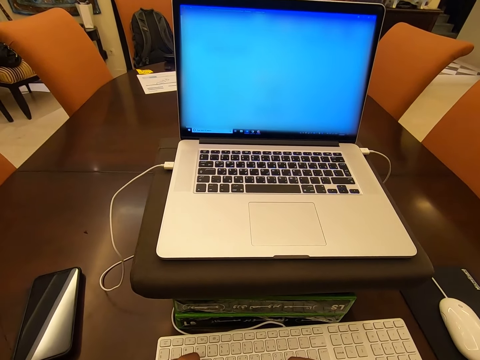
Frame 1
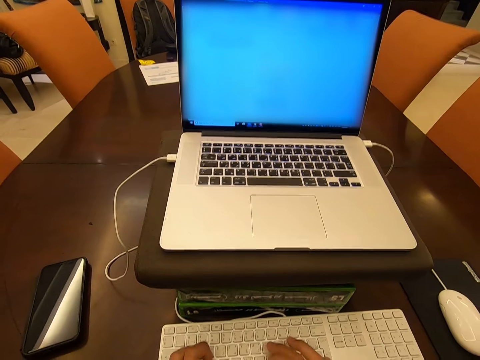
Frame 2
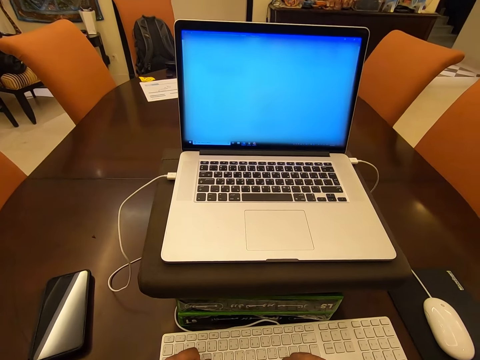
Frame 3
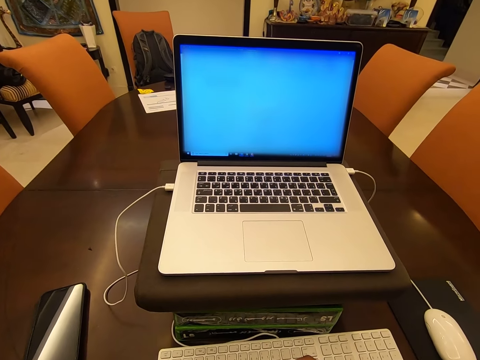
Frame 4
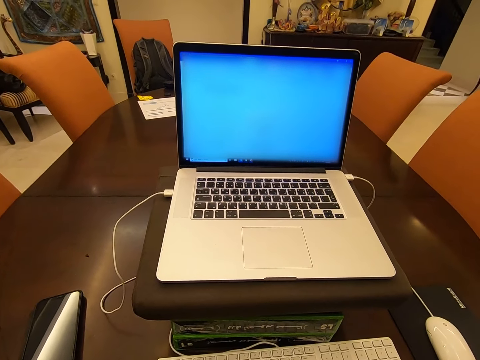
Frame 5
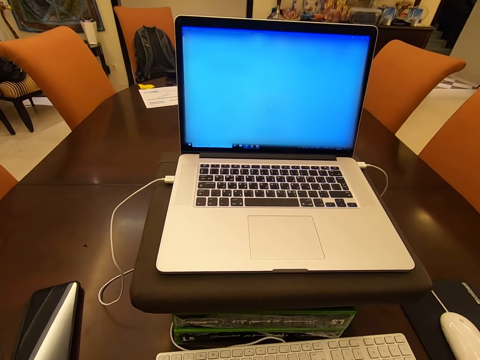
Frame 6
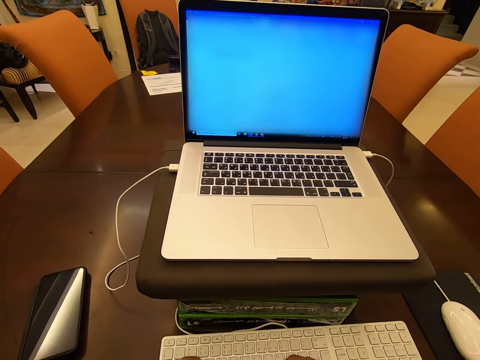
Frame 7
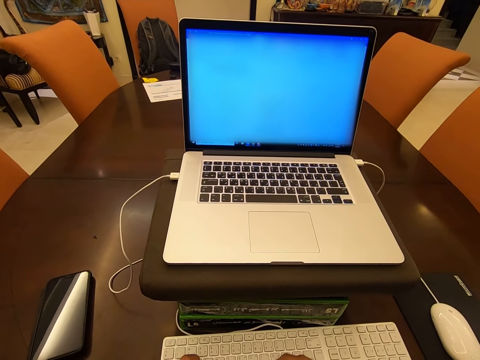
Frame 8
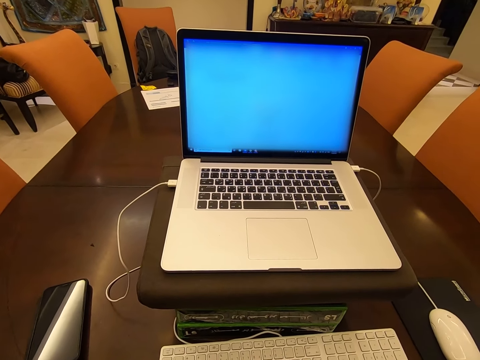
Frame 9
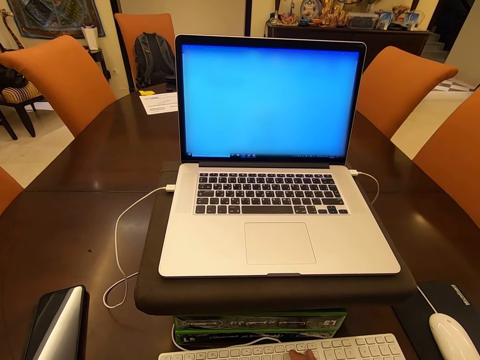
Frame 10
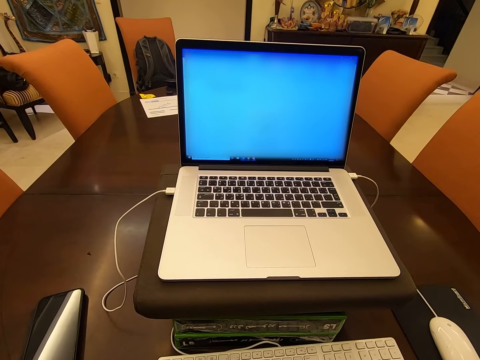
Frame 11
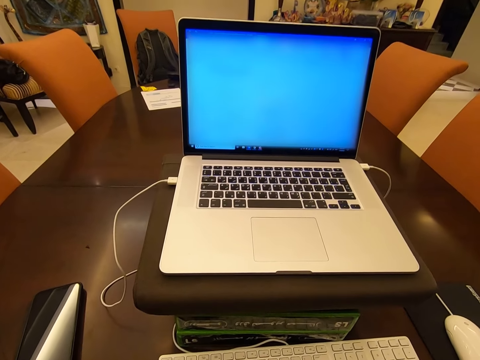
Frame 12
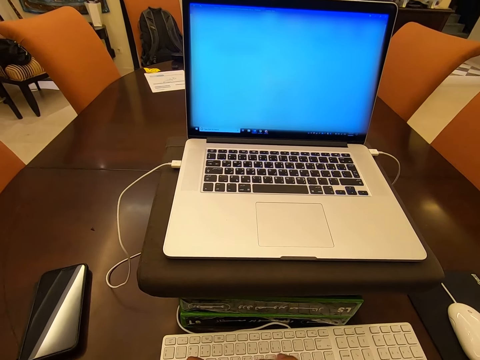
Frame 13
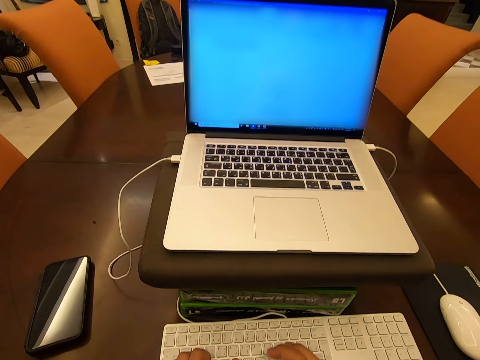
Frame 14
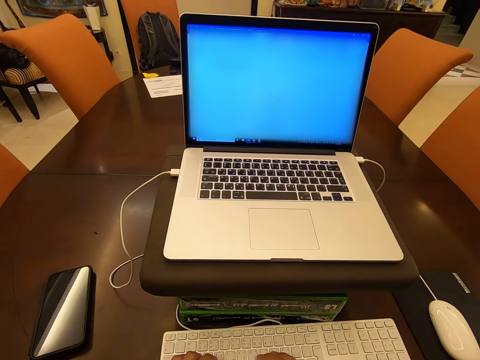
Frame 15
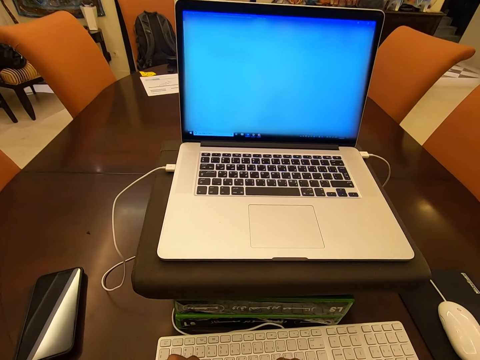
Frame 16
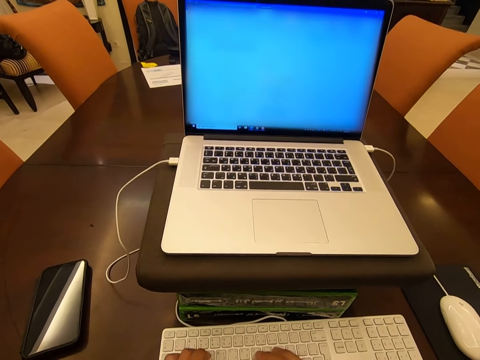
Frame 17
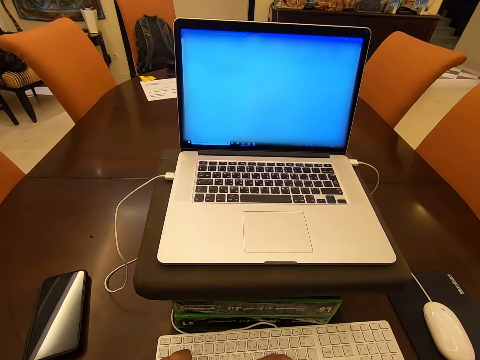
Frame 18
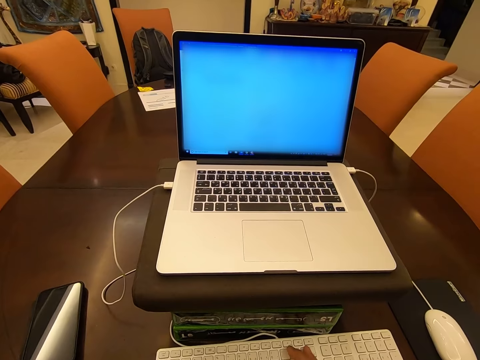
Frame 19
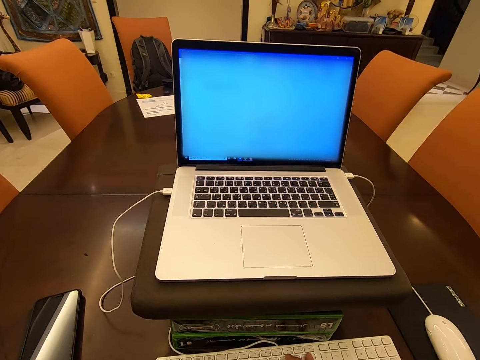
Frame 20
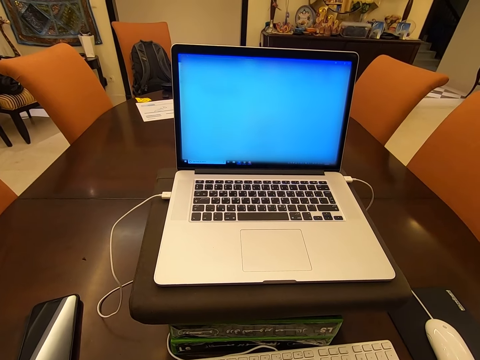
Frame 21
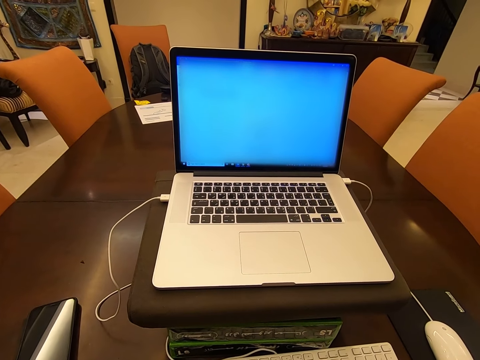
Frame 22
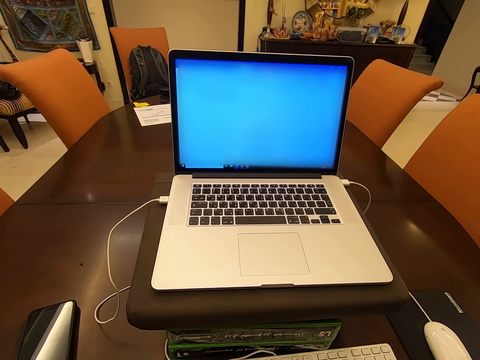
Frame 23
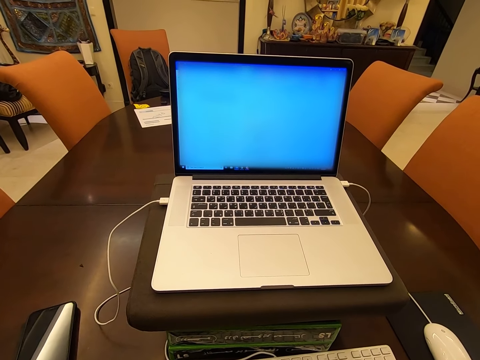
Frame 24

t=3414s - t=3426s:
The camera wearer types on the keyboard repeatedly.

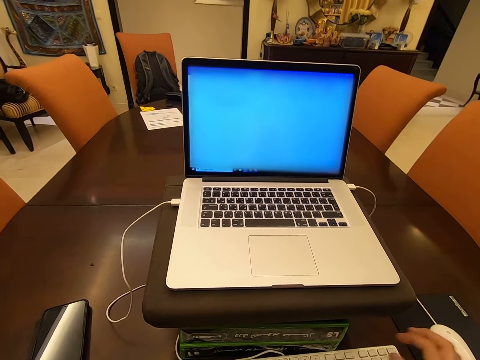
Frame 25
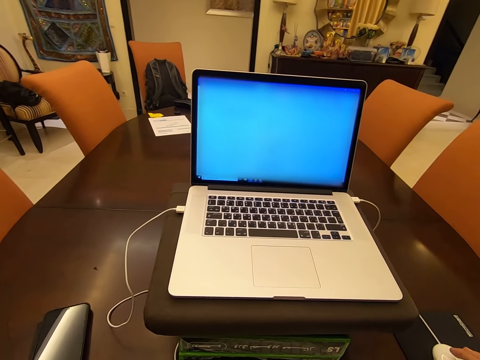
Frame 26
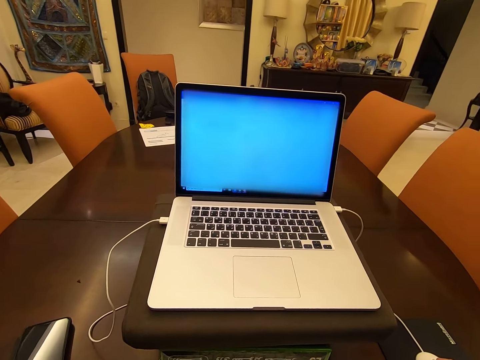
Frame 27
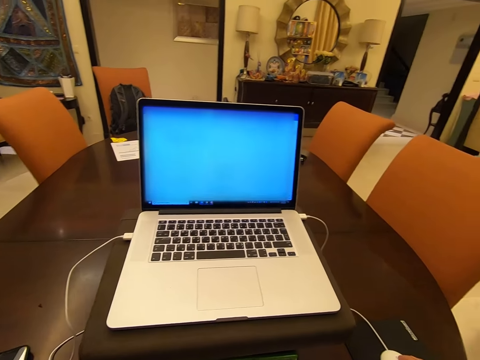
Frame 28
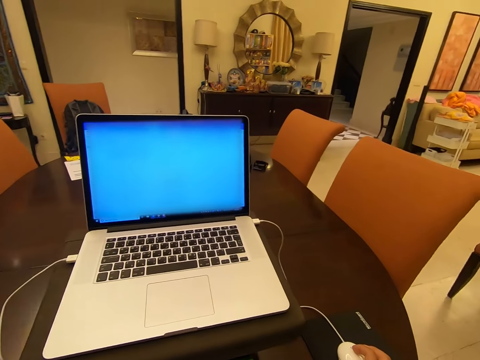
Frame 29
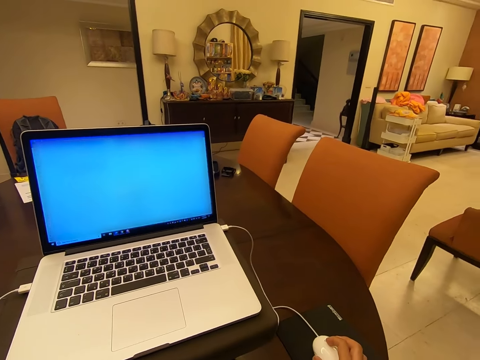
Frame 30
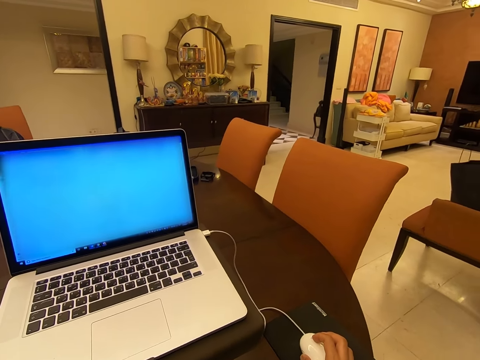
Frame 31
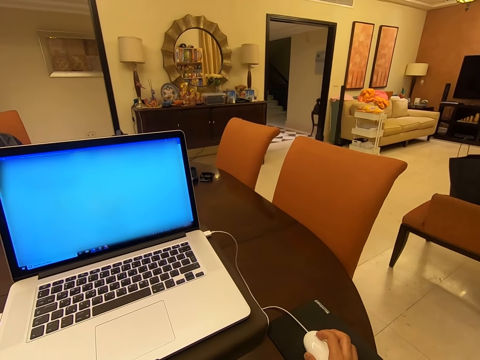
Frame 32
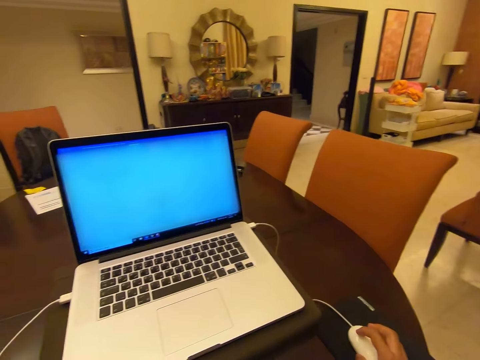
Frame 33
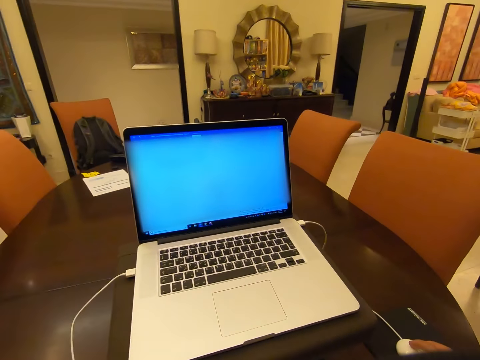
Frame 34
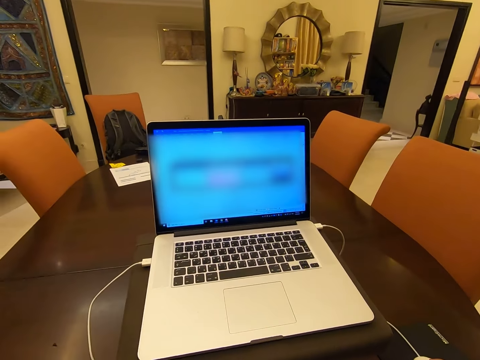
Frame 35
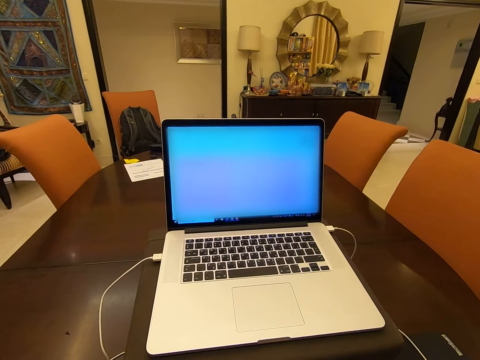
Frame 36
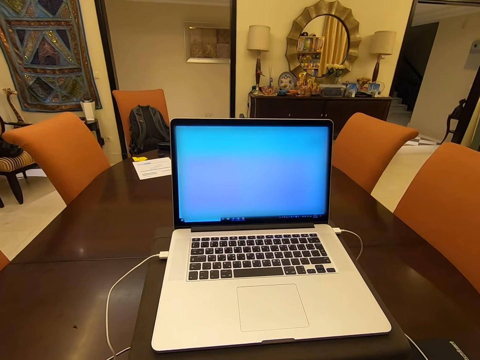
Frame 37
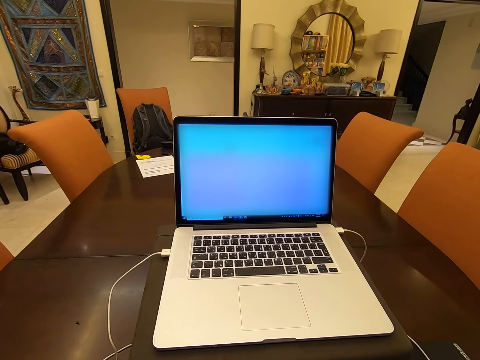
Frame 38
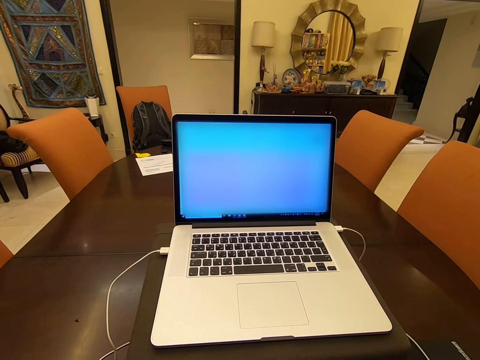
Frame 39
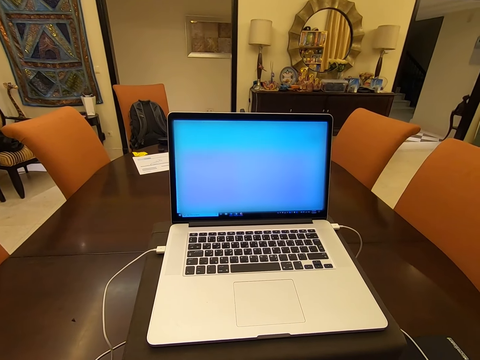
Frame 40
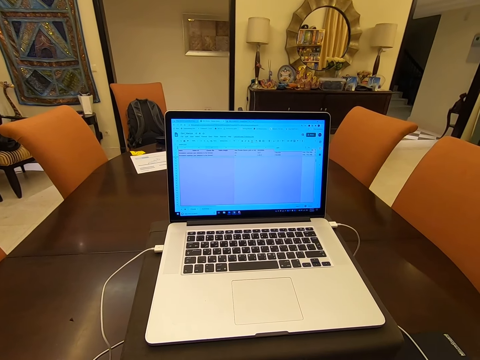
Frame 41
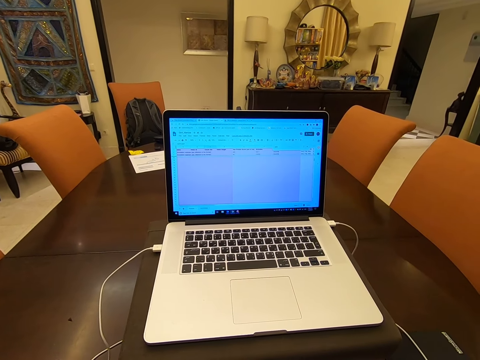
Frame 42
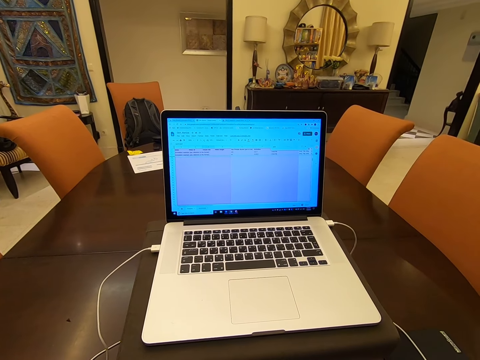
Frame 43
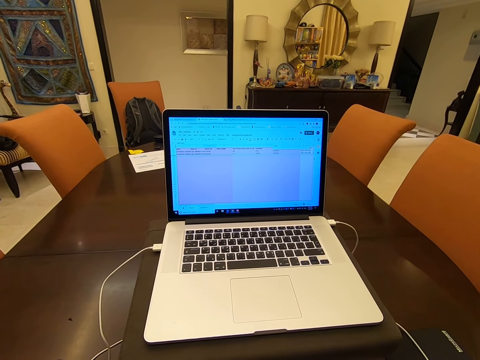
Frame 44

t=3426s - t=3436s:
The camera wearer clicks the mouse. They hold the mouse. They operate the laptop. They move their head.

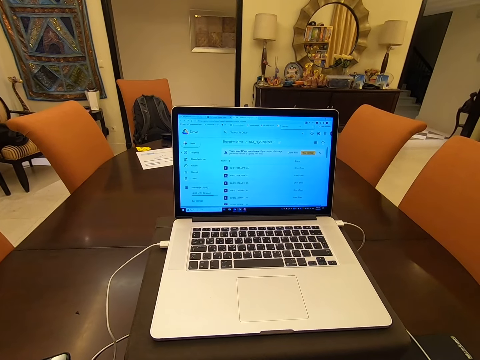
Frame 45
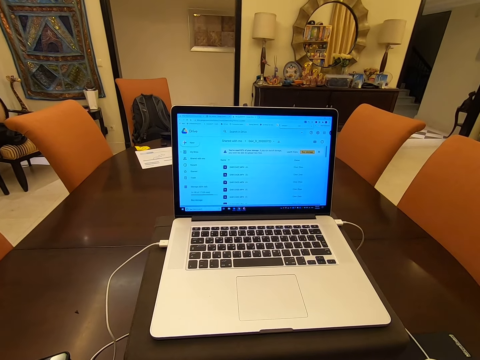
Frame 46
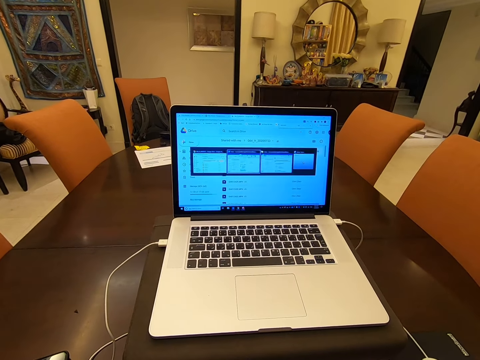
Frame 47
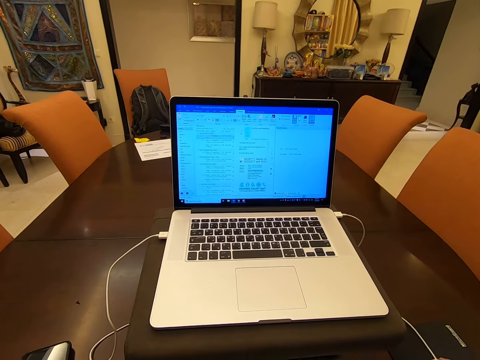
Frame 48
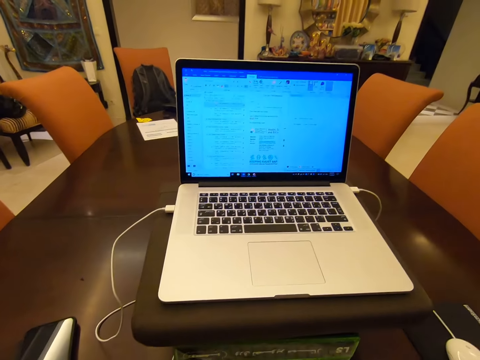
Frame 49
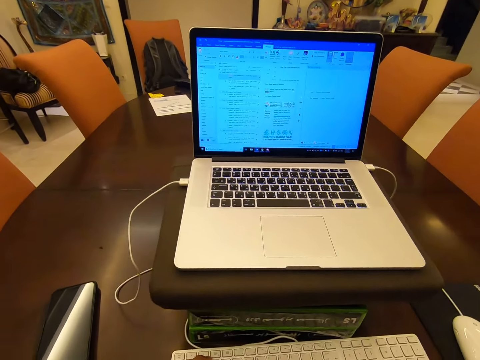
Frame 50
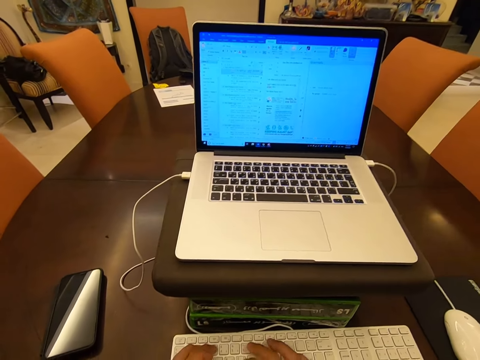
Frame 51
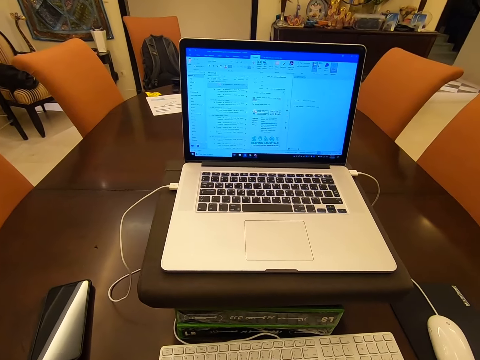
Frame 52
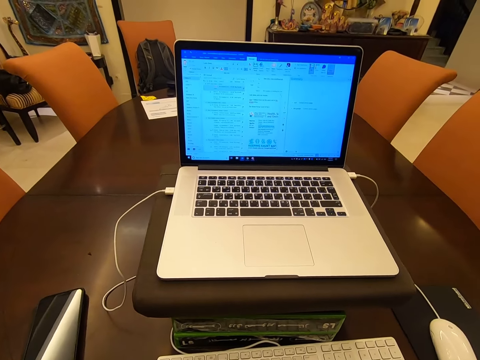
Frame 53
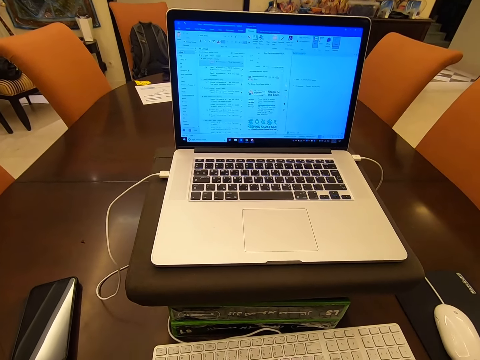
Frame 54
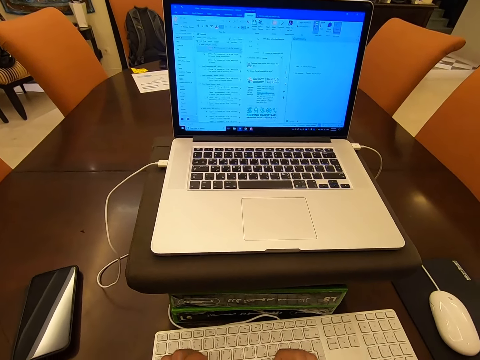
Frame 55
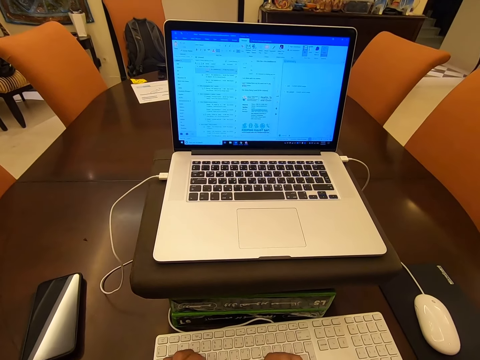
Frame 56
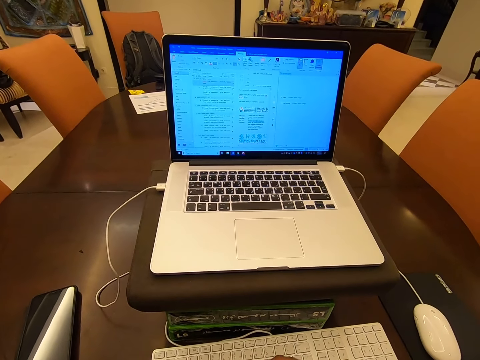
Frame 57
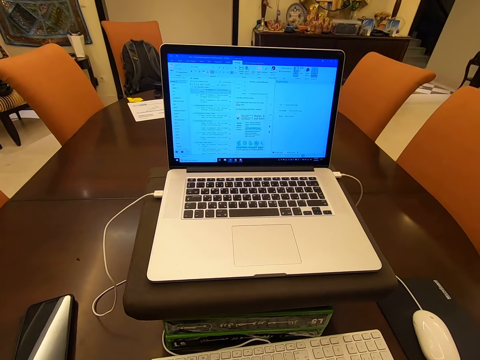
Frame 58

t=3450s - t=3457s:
The camera wearer removes a hand from the mouse. They operate the laptop. They type on the keyboard.
